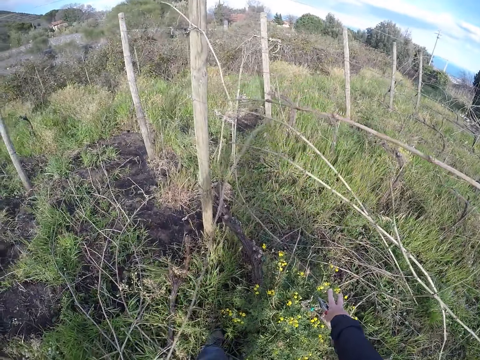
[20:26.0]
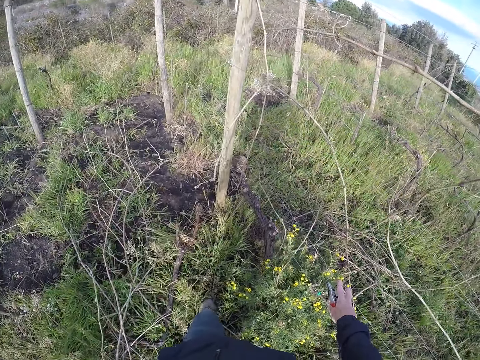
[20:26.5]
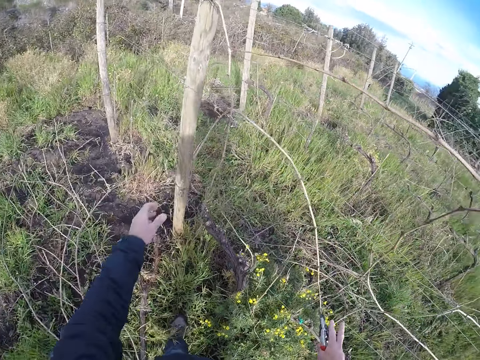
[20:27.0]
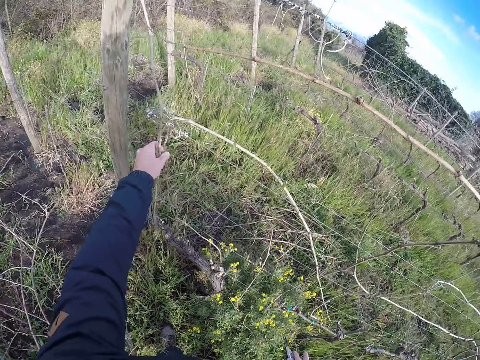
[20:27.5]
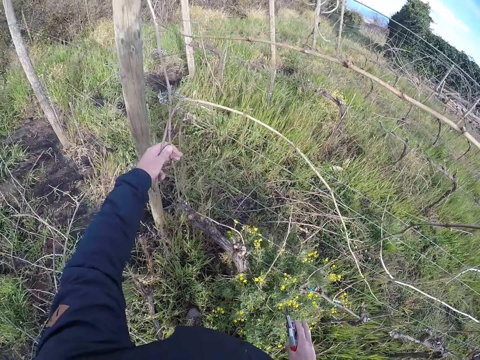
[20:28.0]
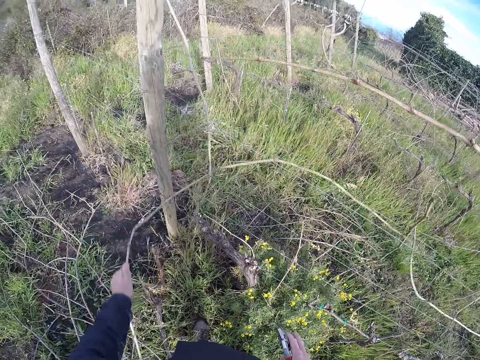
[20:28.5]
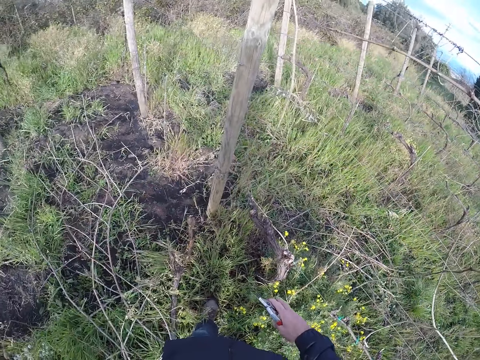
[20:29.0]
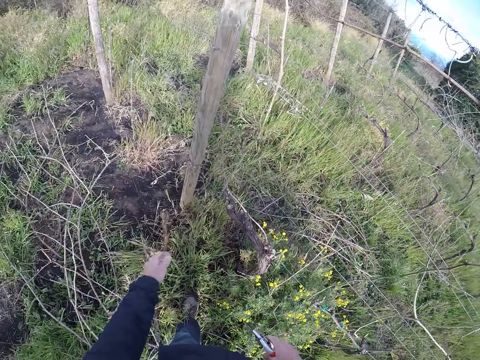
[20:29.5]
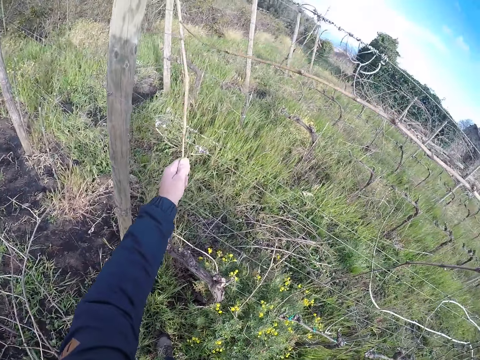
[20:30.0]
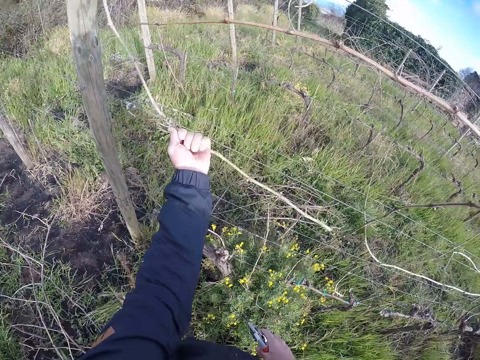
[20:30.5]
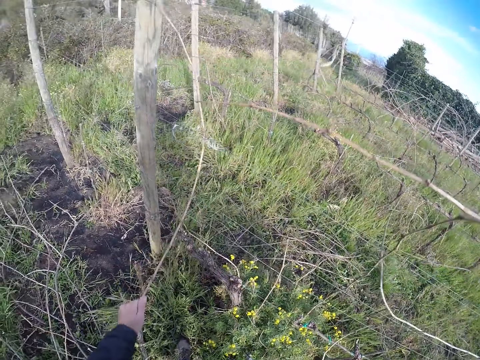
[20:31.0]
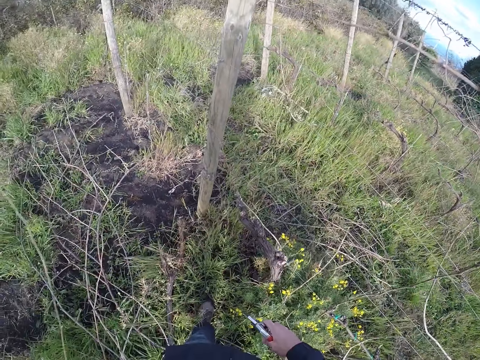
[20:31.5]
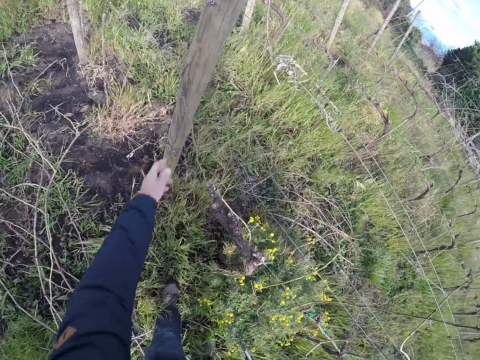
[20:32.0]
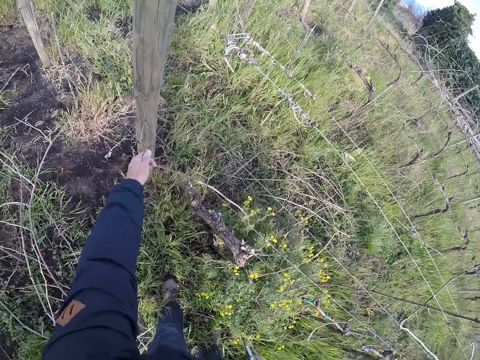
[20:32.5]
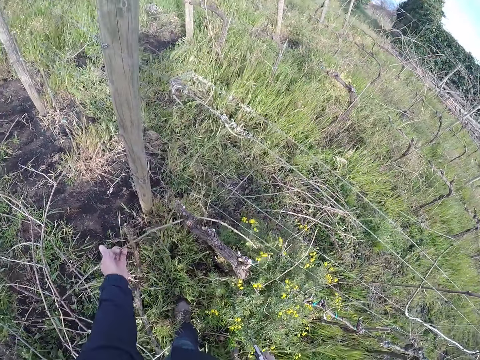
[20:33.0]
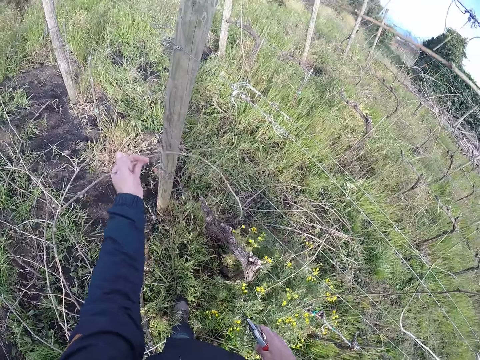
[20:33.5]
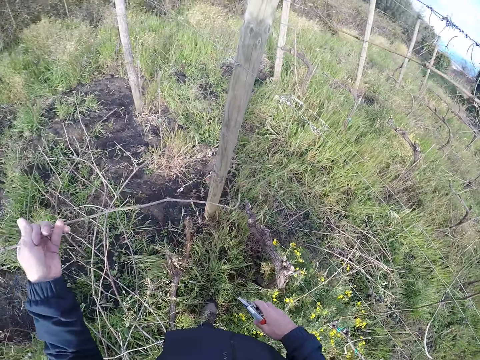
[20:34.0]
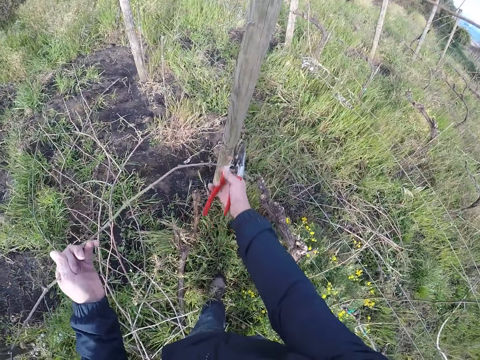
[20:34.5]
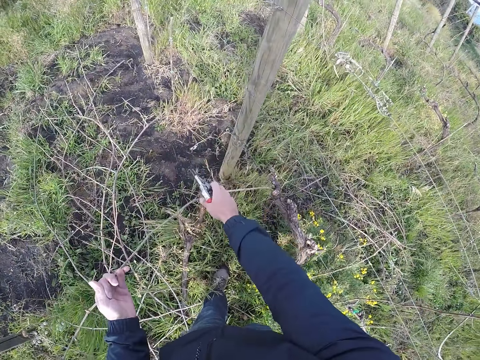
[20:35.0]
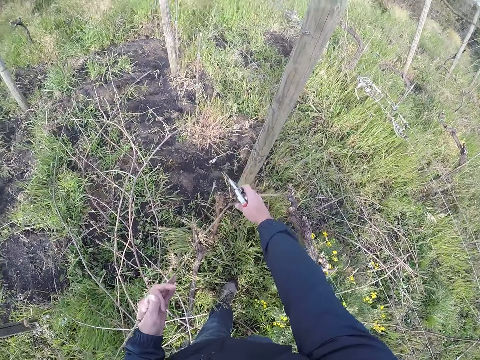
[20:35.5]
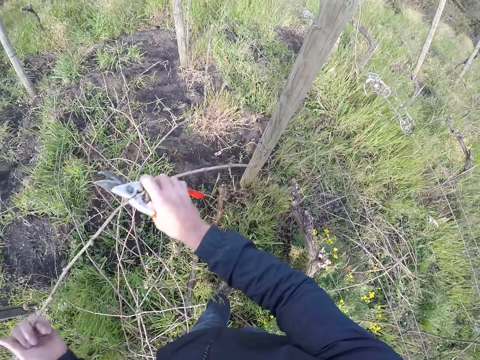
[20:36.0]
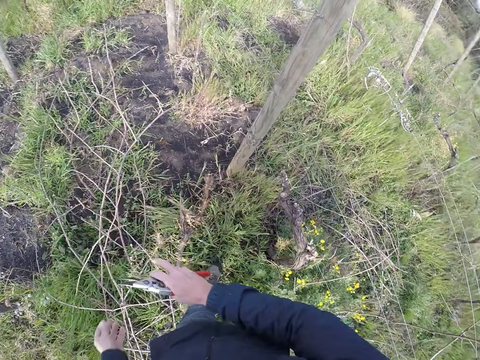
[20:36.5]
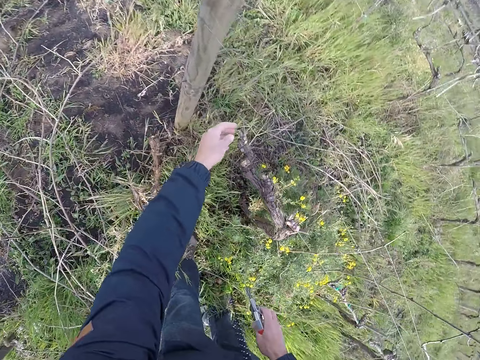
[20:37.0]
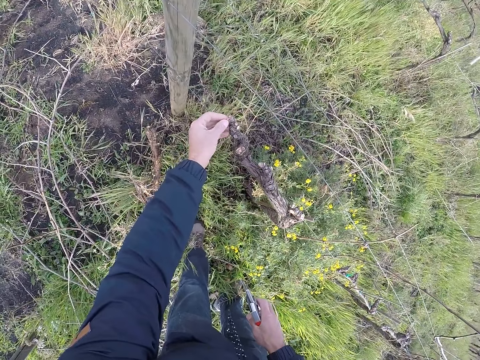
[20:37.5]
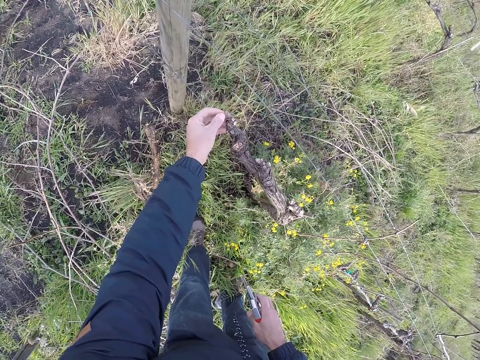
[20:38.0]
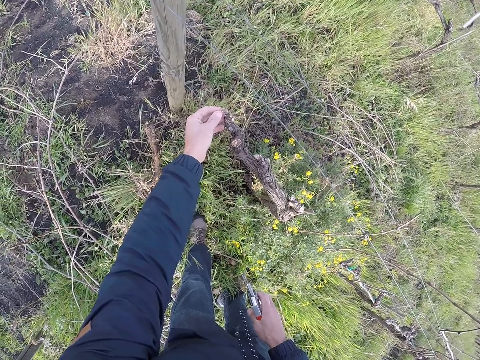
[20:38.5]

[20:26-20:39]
The camera wearer puts the sticks on the ground. He pulls a stick on the wire fence with his left hand. He throws the sticks on the ground. He pulls a stick on the wire fence with his left hand. He throws the sticks on the ground. He pulls a stick on the wire fence with his left hand. He holds the stick with both hands. He pulls the stick on the wire fence with his hands. He throws away the stick in two hands to the ground. He touches the wire on the fence with his left hand. He touches a stick along the fence.

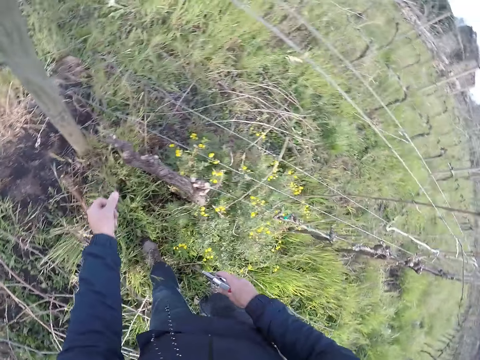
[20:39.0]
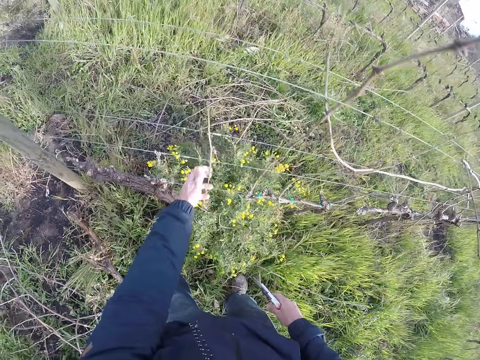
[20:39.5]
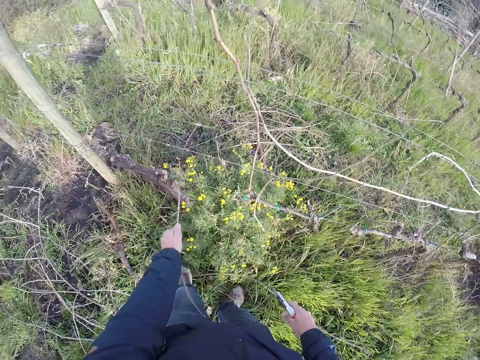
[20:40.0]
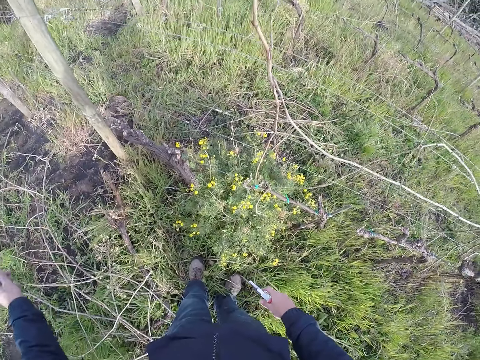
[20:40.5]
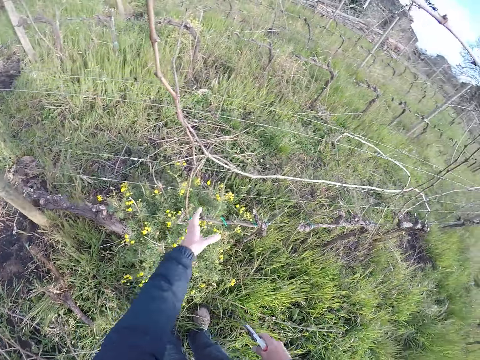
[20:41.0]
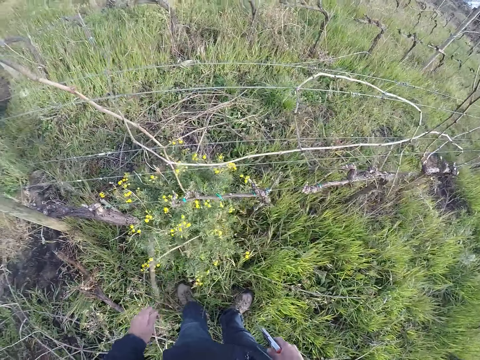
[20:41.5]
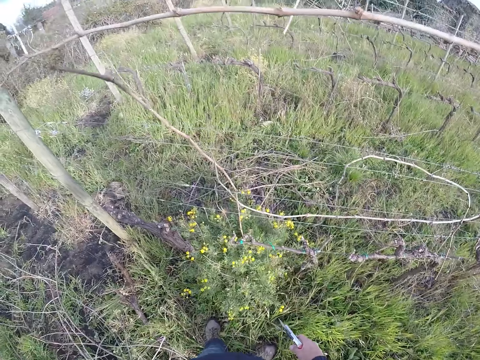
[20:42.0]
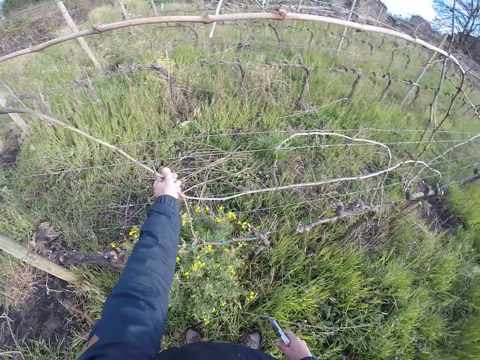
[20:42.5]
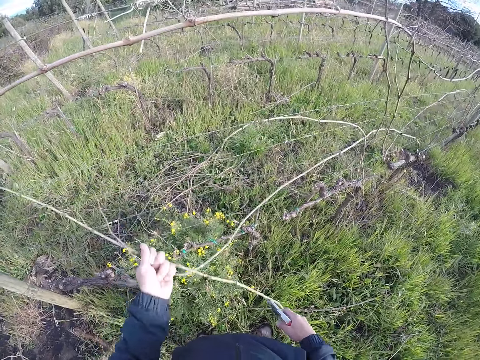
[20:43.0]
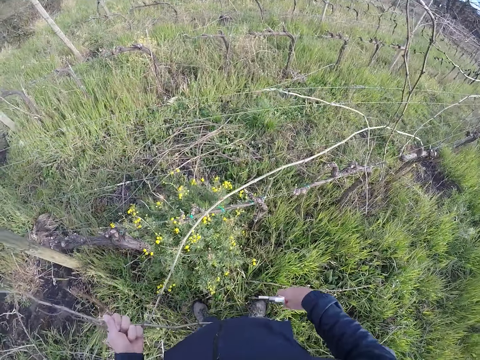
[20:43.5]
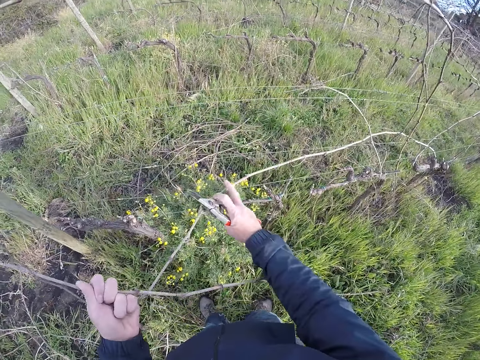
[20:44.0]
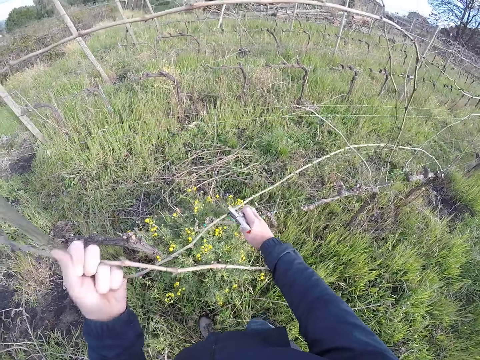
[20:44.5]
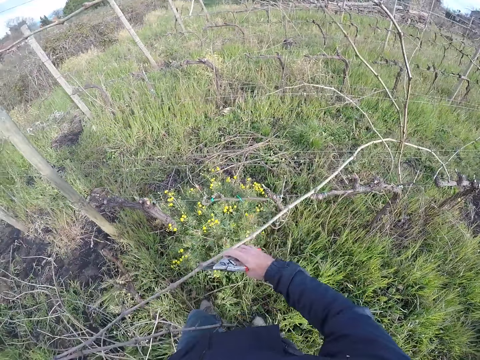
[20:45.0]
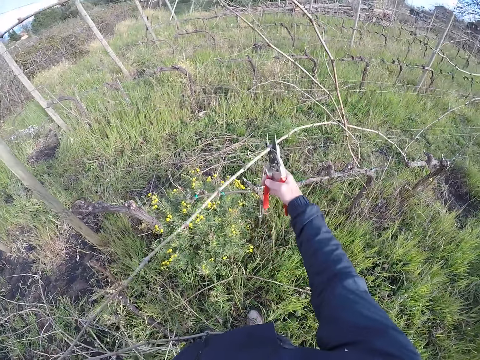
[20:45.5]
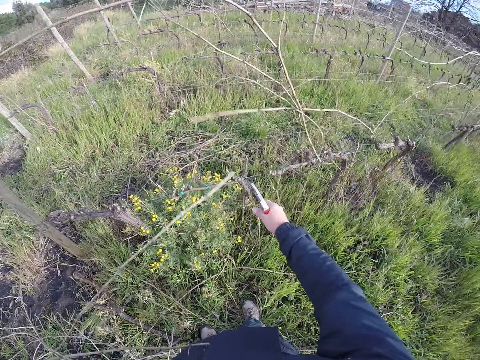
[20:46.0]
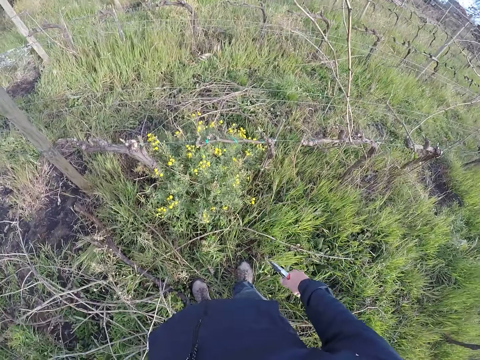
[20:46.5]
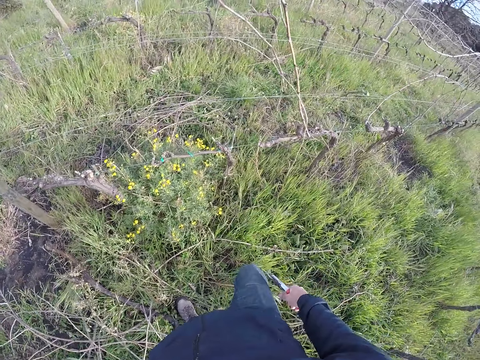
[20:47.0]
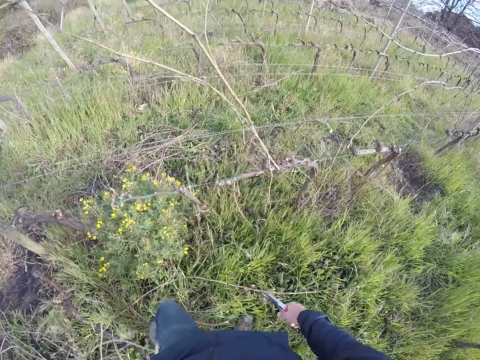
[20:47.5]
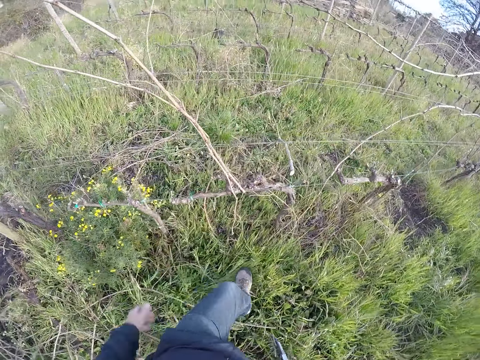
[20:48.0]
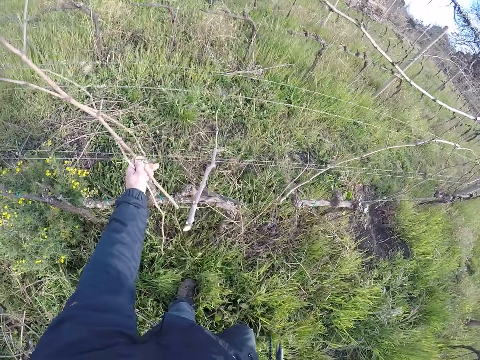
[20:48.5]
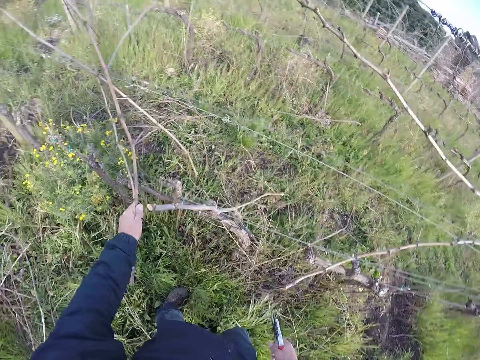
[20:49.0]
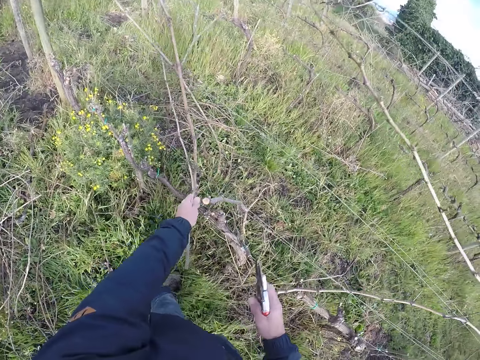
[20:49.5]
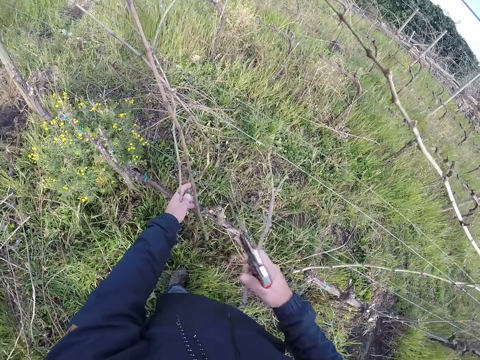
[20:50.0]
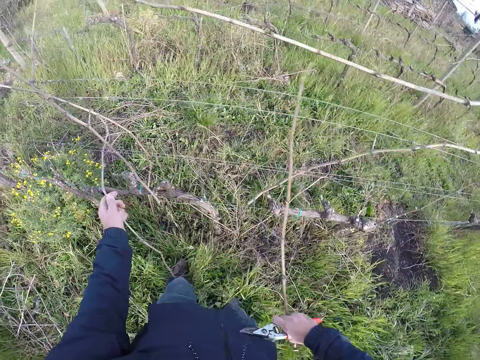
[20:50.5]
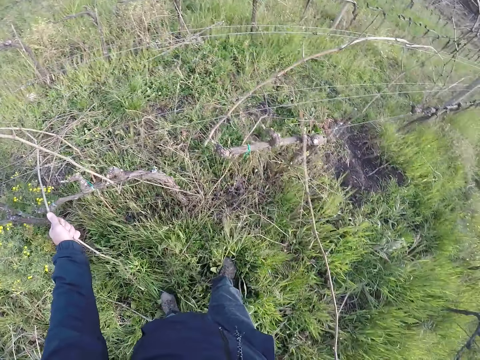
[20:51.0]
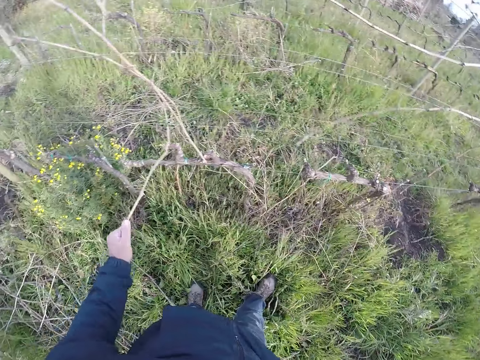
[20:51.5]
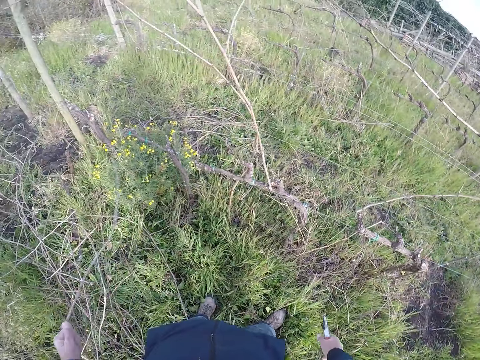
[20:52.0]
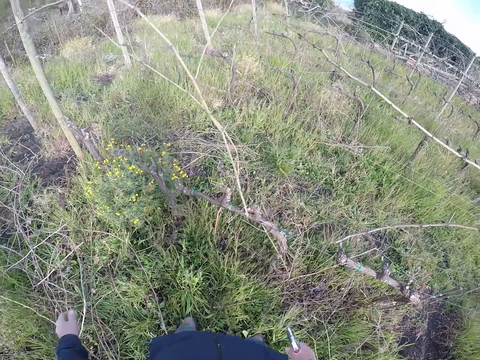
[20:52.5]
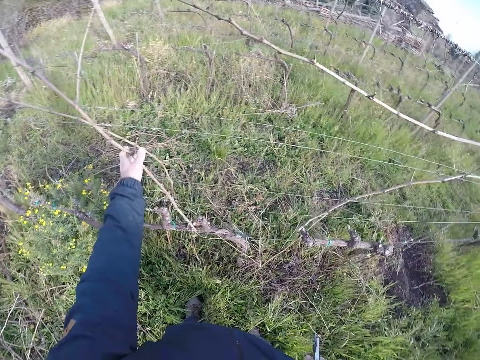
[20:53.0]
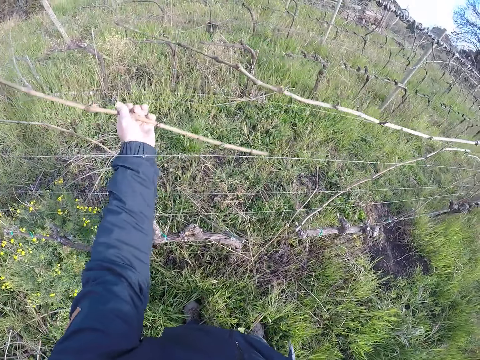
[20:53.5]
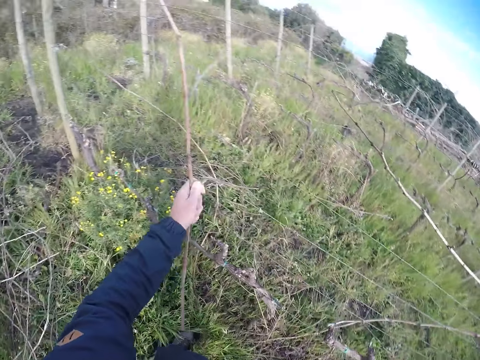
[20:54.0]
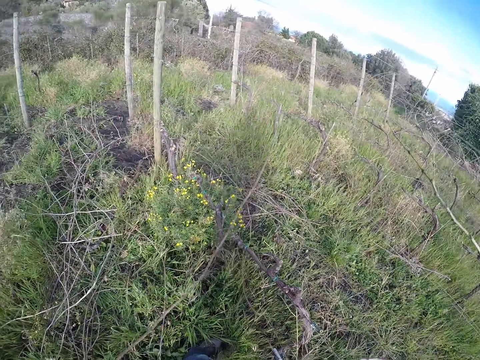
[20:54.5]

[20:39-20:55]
The camera wearer removes his hand from the stick. He pulls a stick on the wire fence with his left hand. He throws away the stick in his left hand to the ground. He pulls a stick on the wire fence with his left hand. He throws away the stick in his left hand to the ground. He pulls a stick on the wire fence with his left hand. He holds the sticks with both hands. He cuts the stick in his left hand with the pliers in his right hand. He puts the sticks down. He walks near the fence. He pulls a stick on the wire fence with his left hand. He pulls a stick on the wire fence with his right hand. He throws away the stick in his left hand to the ground. He pulls a stick on the wire fence with his left hand.
